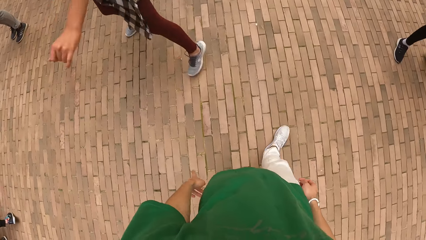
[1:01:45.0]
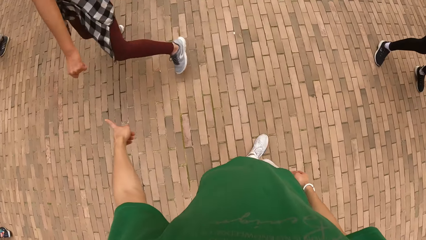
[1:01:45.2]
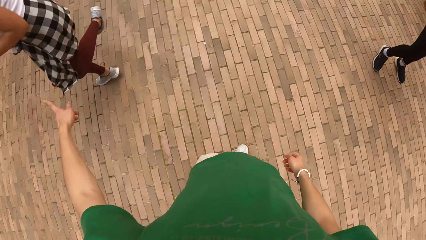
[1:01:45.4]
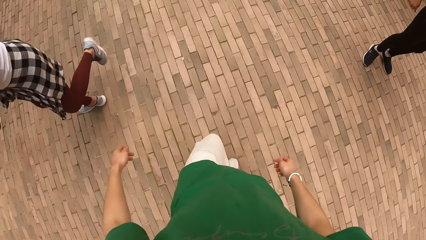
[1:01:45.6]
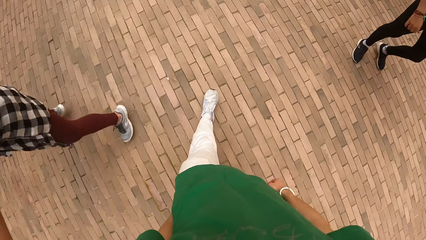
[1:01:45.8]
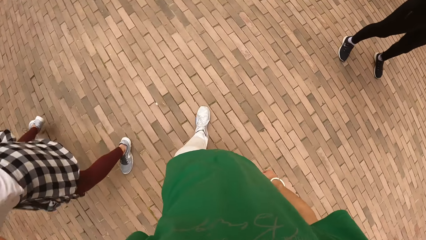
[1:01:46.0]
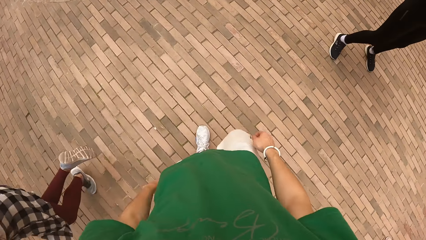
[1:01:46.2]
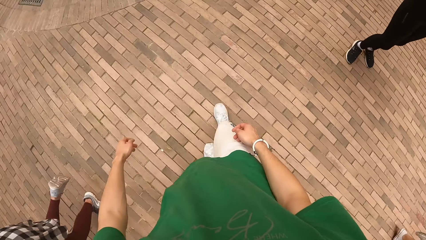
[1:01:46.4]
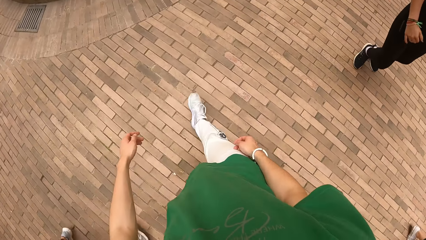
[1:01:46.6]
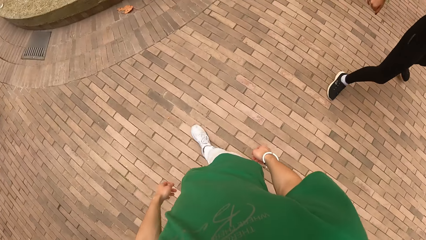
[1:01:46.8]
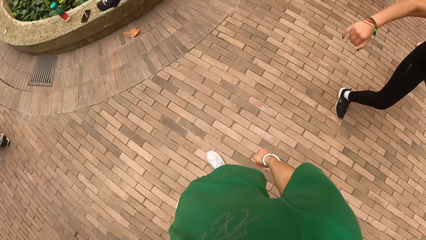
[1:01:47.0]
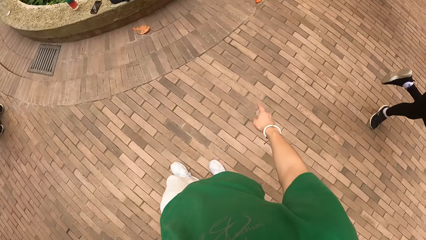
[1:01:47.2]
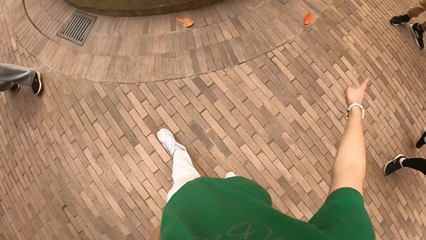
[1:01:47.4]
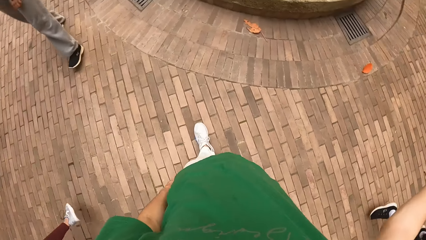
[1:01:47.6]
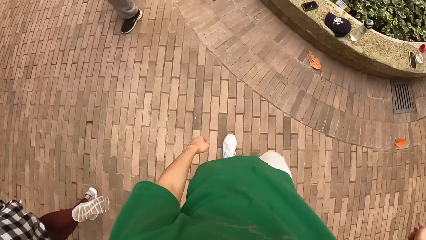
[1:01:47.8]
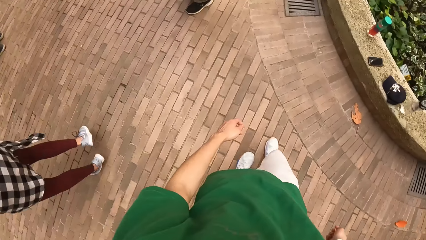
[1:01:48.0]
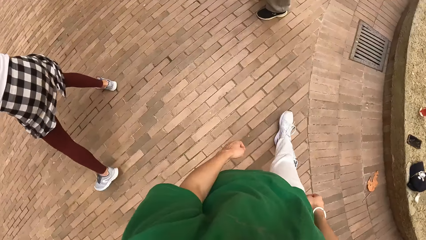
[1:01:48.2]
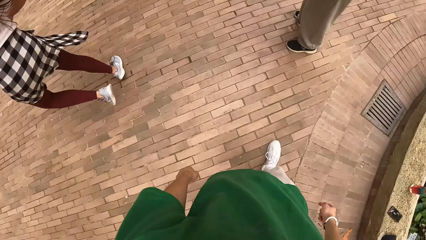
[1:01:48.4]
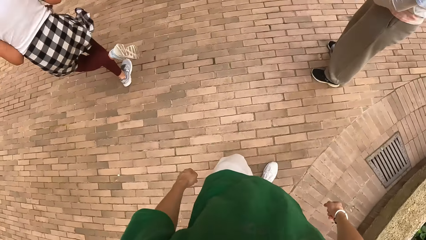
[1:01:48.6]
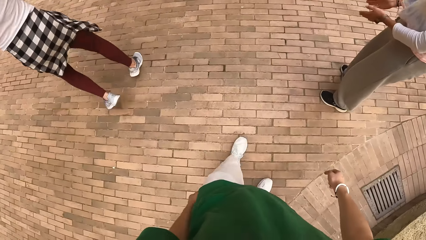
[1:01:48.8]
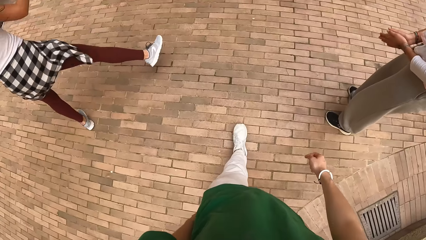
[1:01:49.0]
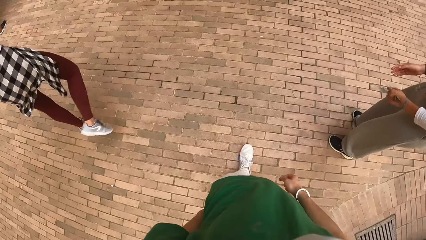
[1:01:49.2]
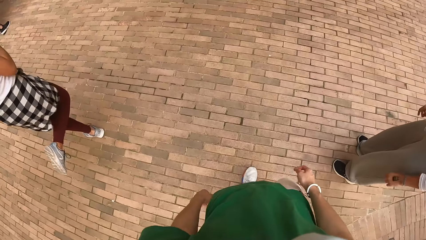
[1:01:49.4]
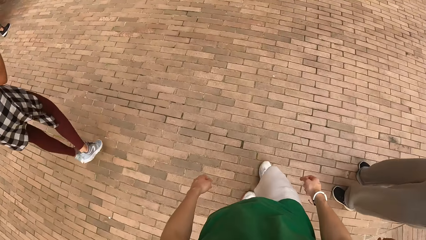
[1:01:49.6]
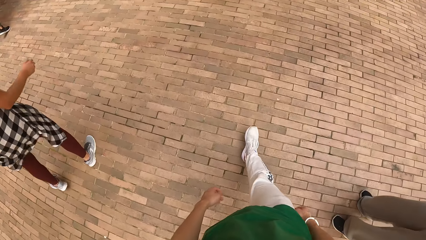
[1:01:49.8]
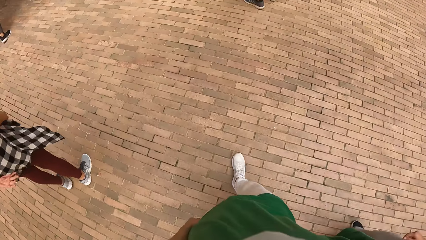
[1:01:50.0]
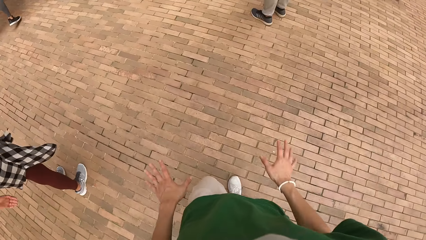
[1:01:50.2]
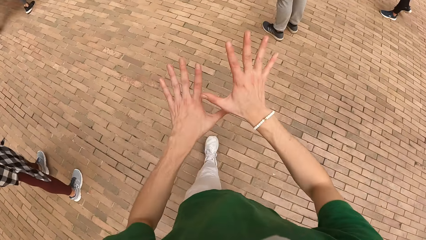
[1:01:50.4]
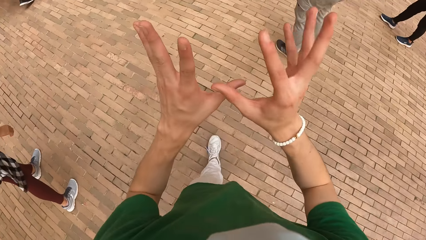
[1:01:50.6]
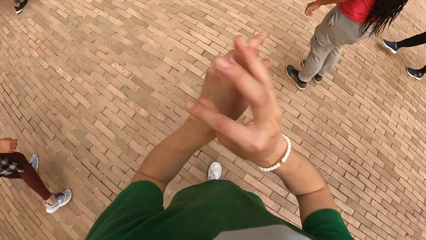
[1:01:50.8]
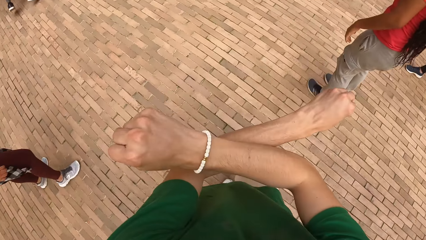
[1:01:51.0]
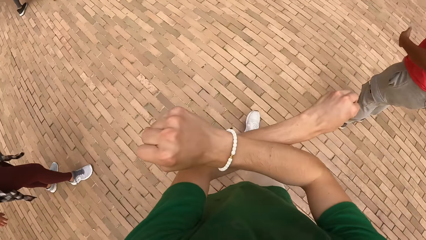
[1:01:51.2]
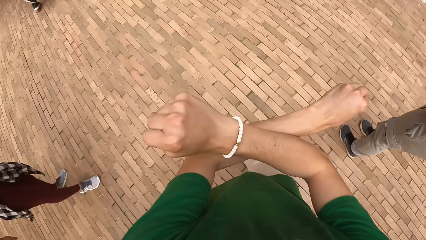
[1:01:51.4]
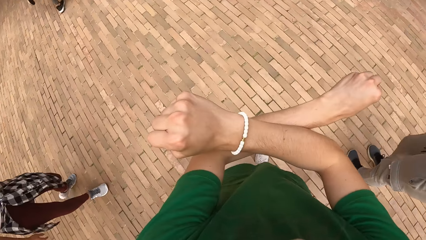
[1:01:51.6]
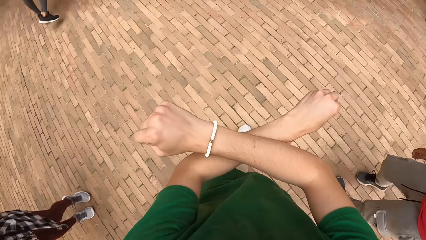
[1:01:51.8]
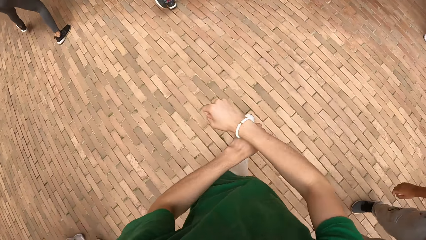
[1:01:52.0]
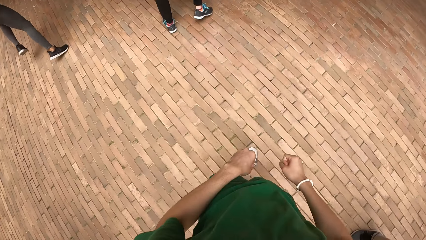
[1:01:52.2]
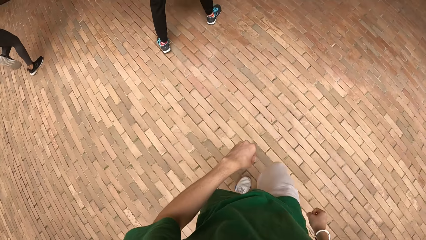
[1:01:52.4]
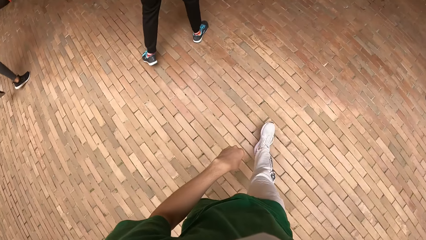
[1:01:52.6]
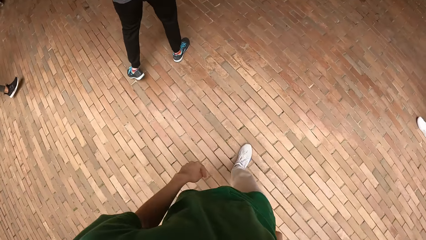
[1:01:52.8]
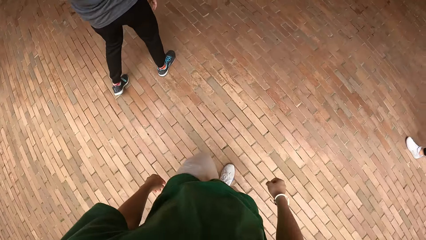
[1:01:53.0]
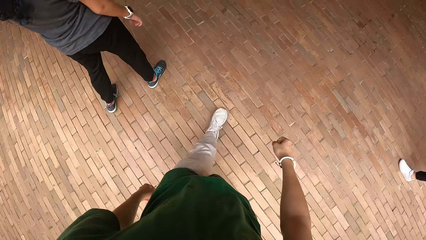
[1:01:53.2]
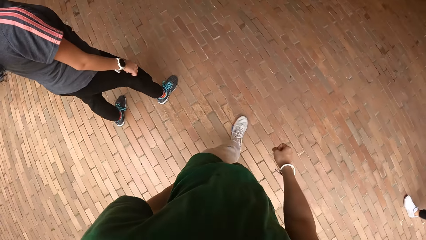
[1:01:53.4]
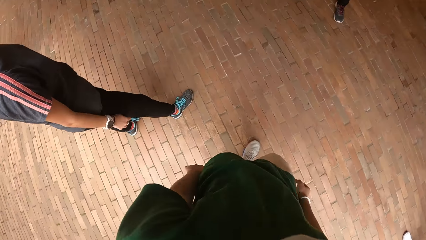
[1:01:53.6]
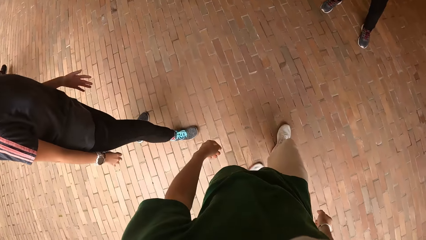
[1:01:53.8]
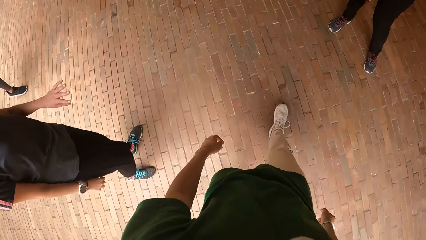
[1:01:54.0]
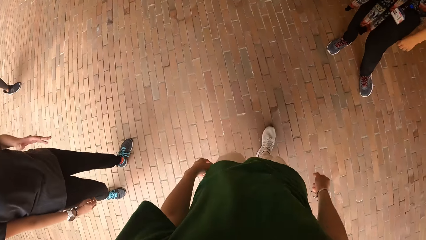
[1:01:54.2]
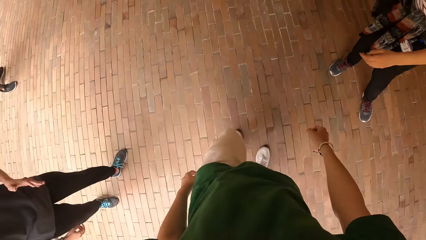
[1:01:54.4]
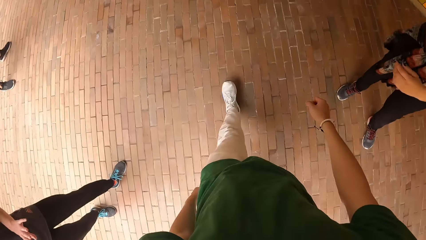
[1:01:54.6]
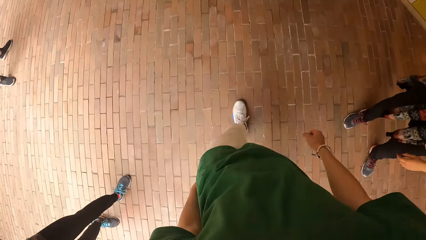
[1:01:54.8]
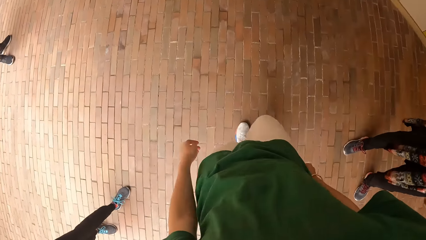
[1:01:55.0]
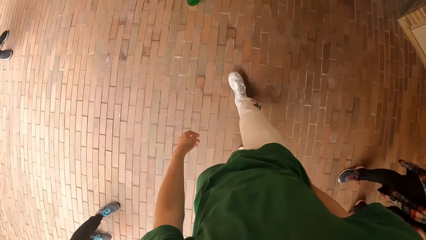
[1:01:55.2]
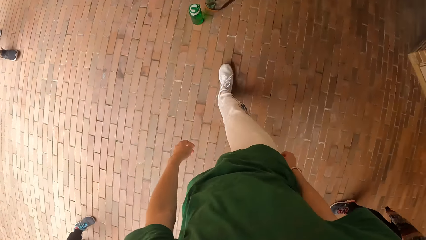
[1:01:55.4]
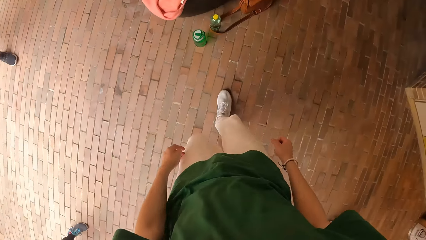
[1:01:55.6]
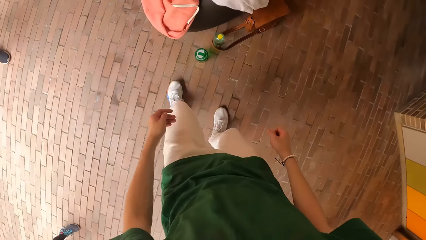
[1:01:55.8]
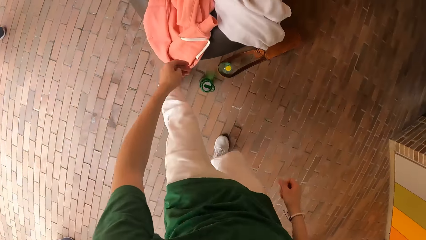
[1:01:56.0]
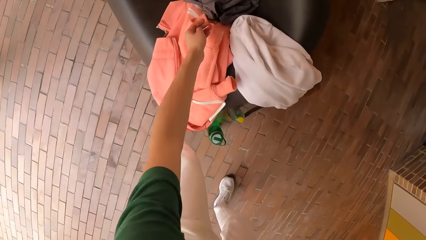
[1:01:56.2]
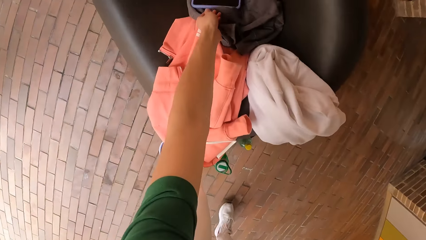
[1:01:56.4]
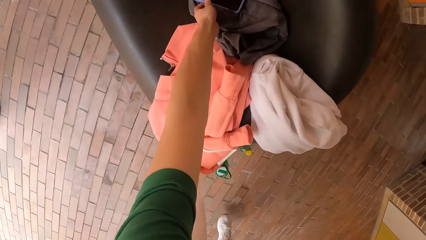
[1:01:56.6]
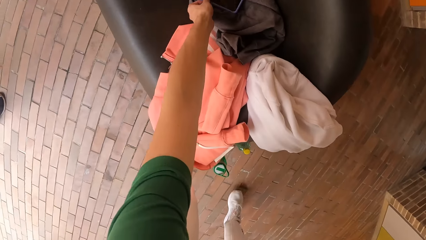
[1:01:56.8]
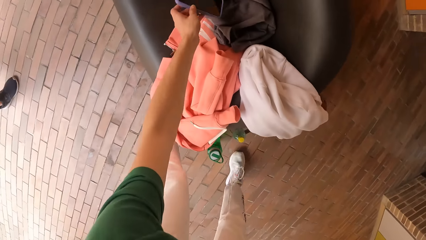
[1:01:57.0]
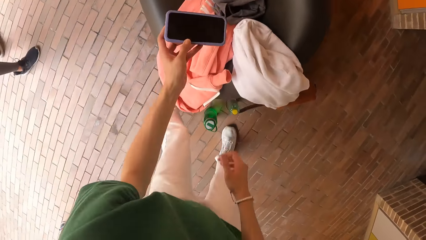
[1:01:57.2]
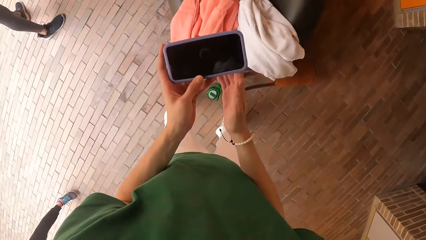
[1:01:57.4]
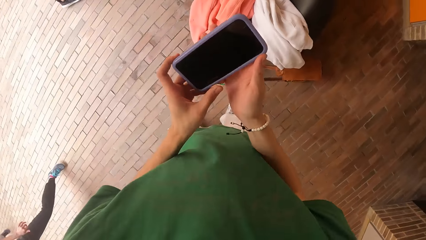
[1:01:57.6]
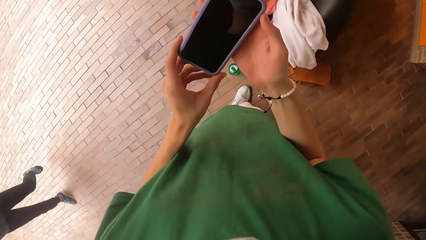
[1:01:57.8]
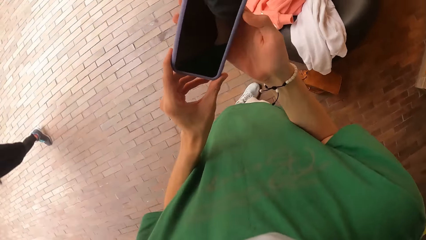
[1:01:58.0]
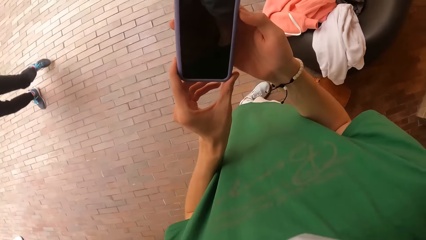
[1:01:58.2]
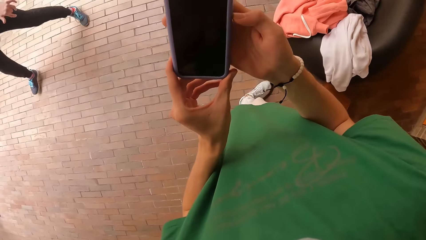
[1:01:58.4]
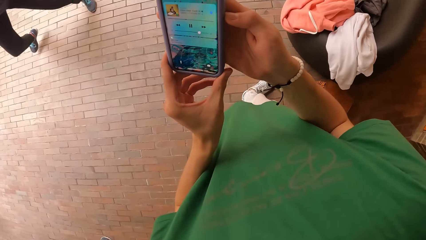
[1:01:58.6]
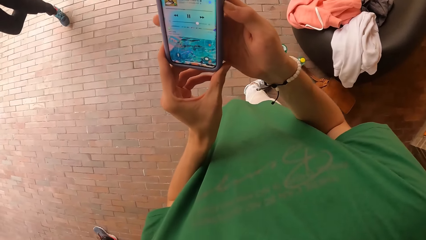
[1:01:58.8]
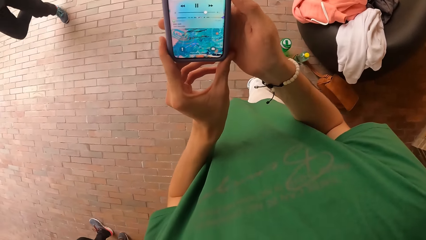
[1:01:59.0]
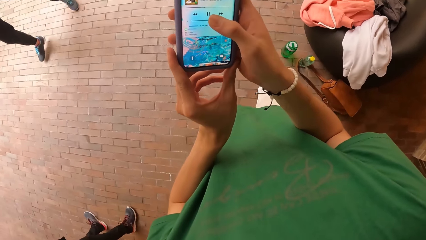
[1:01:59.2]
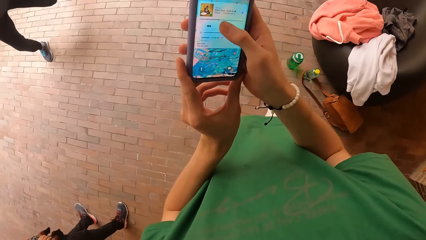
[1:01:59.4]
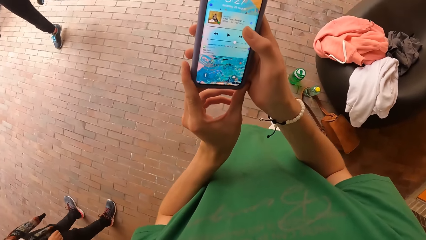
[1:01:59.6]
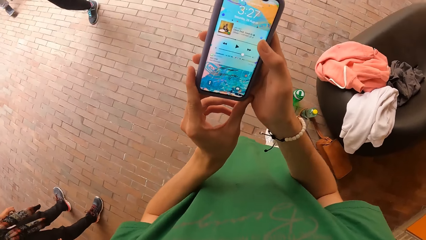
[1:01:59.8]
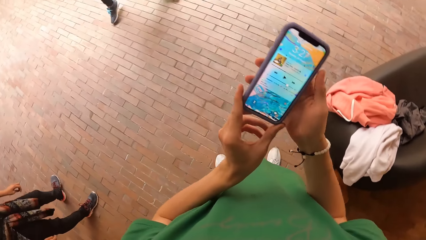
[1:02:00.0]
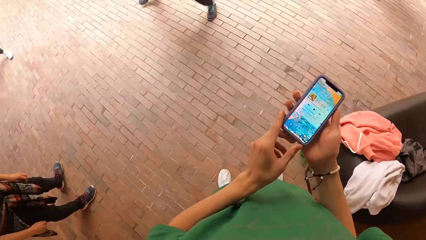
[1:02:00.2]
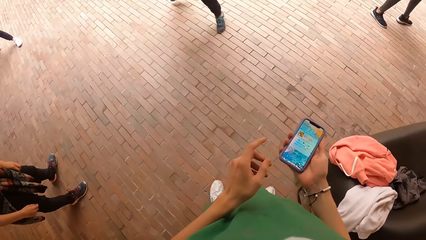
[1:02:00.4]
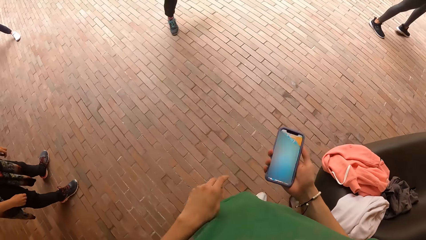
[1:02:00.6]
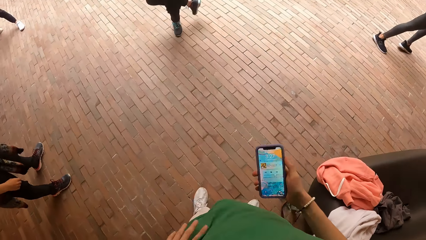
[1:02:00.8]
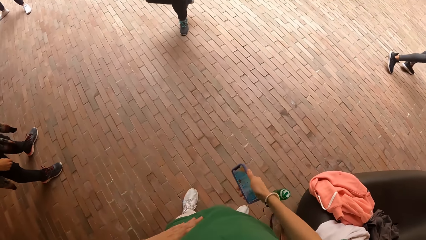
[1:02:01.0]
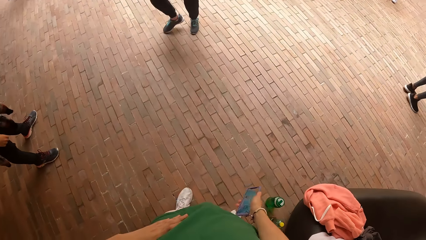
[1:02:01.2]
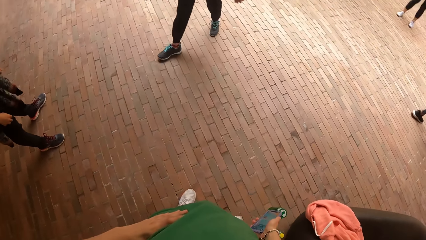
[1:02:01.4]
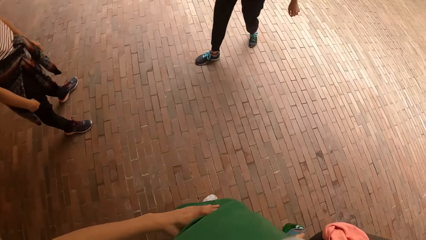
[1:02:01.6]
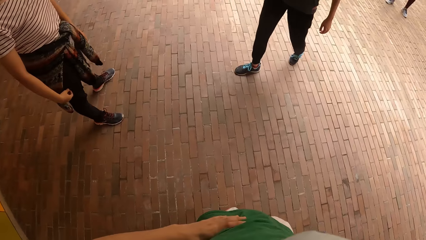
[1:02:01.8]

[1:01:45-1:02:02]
The camera wearer points at a woman with her left hand. They walk around. They point at another woman with her right hand. They turn around. They gesticulate at the group of people with both hands. They cross his hand. They put down his hand. They pick up a phone from a chair with her left hand. They hold the phone with both hands. They operate the phone with her right hand.
